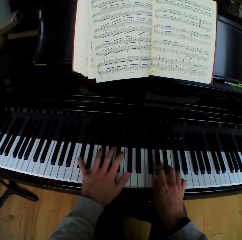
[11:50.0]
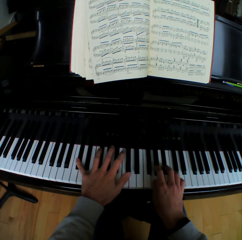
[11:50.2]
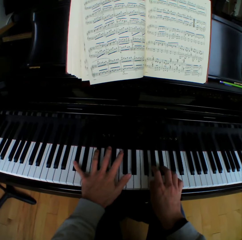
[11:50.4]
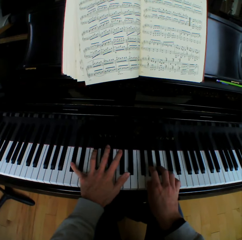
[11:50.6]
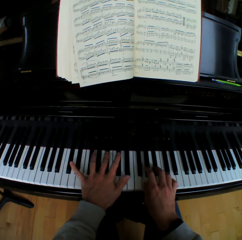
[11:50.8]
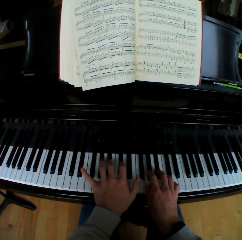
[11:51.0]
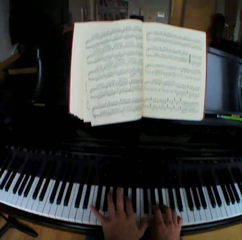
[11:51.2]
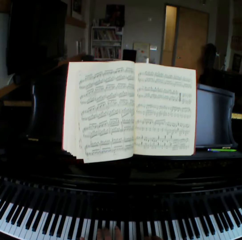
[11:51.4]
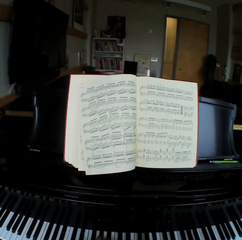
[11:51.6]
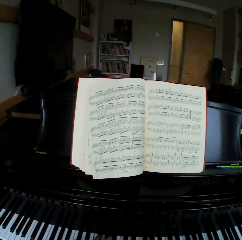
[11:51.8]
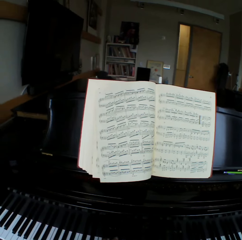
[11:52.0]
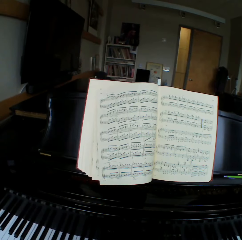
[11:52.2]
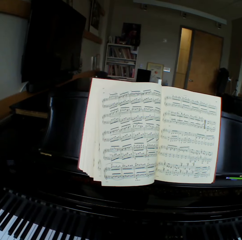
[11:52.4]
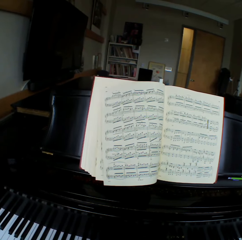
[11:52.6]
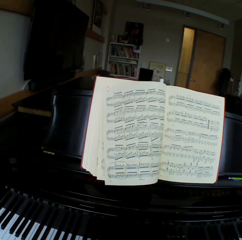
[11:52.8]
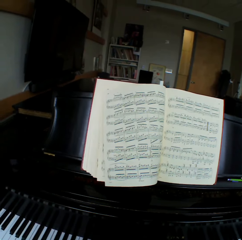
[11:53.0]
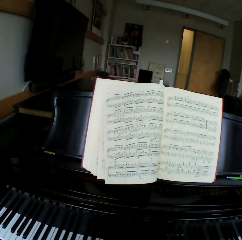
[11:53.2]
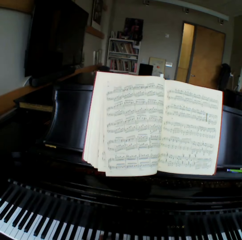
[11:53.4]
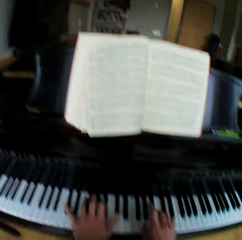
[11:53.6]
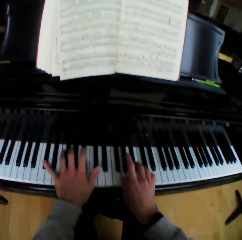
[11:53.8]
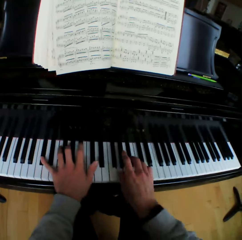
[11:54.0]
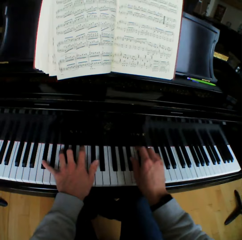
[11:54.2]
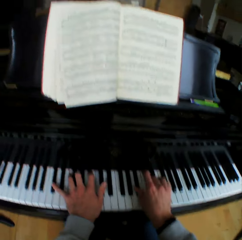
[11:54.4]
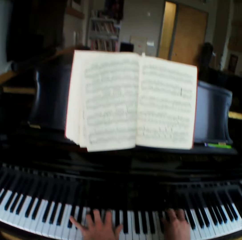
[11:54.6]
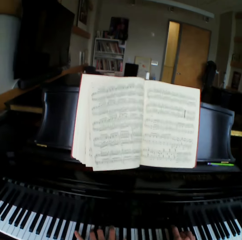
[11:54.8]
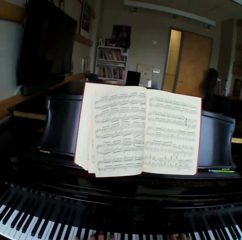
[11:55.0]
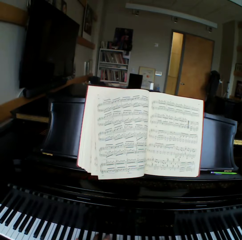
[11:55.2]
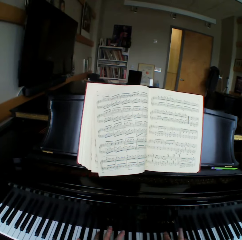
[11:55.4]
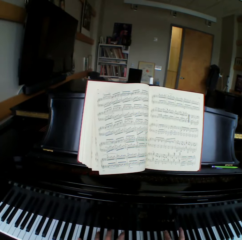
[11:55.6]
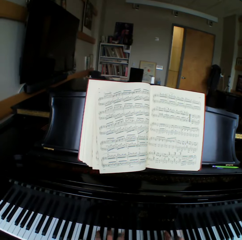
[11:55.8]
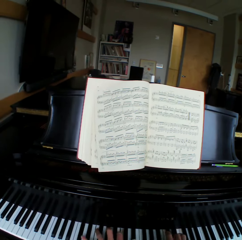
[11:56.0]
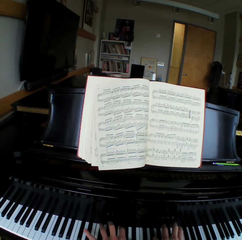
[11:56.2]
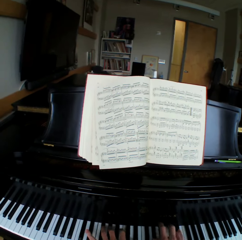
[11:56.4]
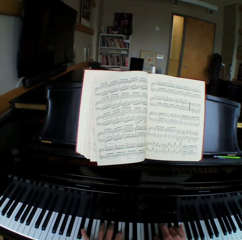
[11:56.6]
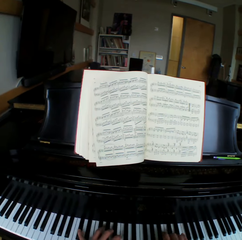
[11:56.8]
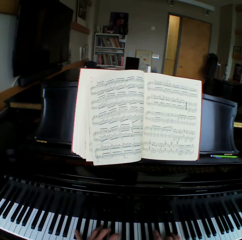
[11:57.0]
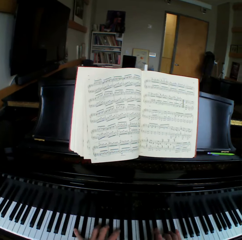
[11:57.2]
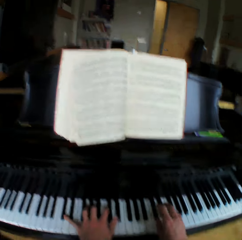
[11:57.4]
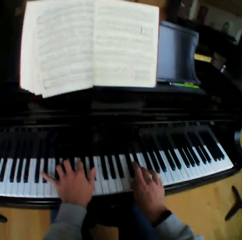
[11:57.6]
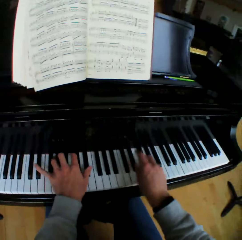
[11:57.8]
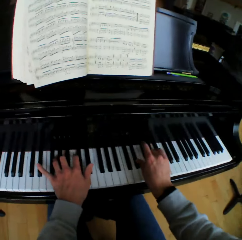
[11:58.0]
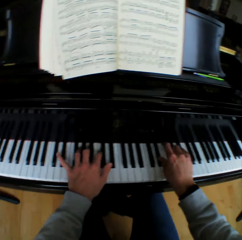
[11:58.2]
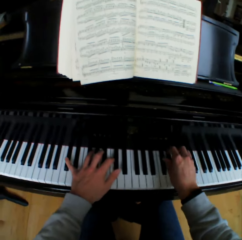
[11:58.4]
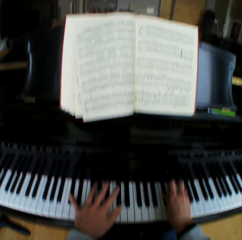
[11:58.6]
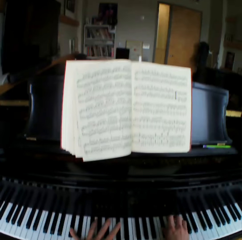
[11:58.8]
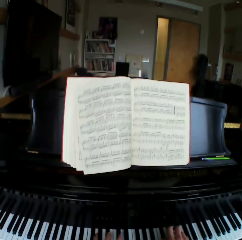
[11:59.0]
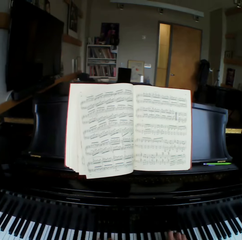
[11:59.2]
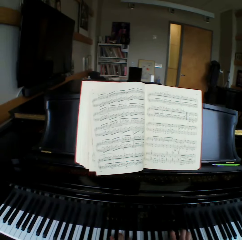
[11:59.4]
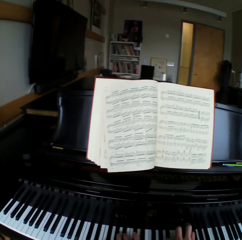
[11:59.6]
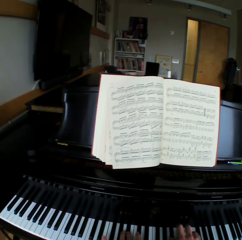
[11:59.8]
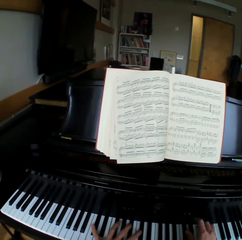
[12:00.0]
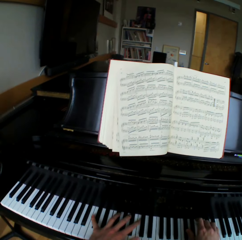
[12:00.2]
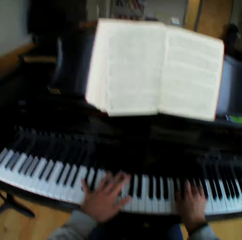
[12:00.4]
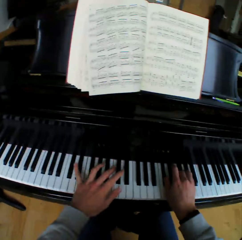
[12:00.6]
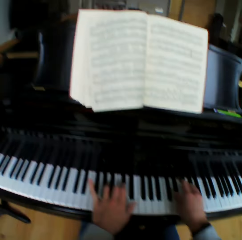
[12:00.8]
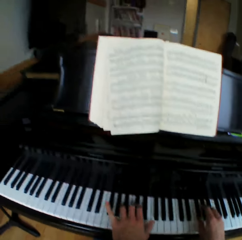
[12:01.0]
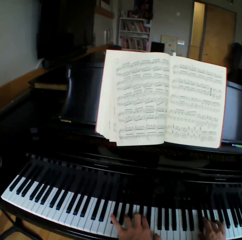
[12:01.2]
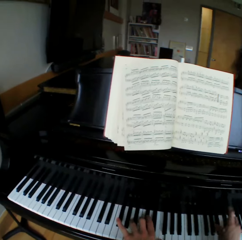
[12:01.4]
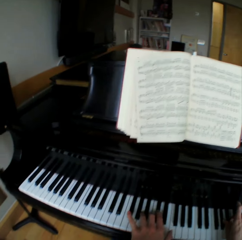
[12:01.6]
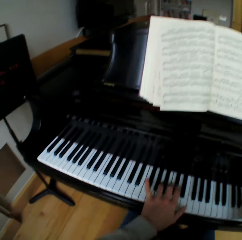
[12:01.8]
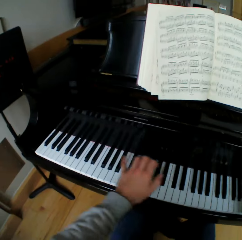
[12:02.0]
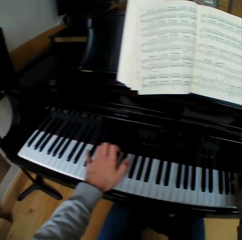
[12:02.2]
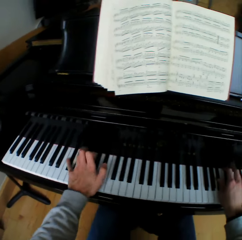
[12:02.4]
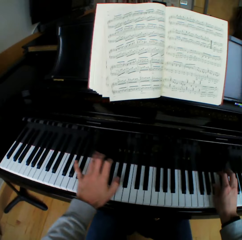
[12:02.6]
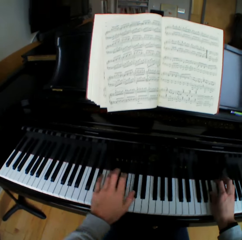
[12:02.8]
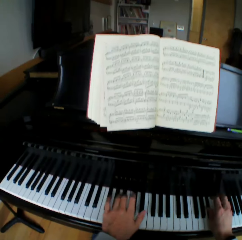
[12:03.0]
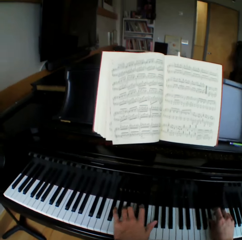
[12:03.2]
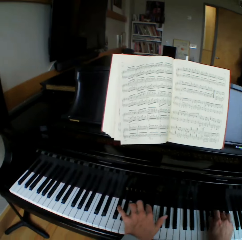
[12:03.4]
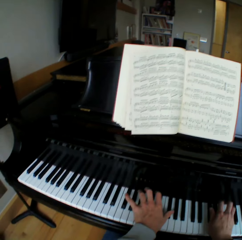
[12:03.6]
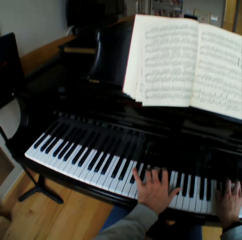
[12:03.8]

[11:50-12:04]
The camera wearer looks at the hymn book. They look at the piano. They look at the hymn book. They look at the piano. They look at the hymn book. They look at the piano.

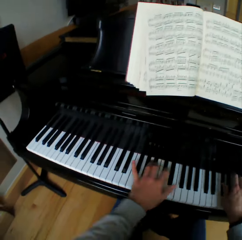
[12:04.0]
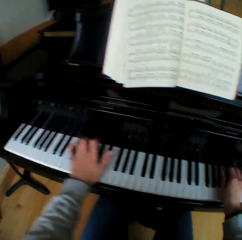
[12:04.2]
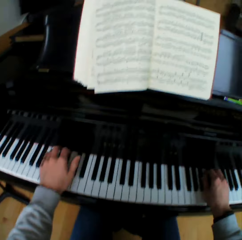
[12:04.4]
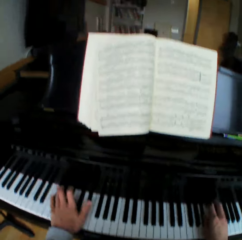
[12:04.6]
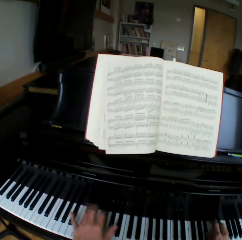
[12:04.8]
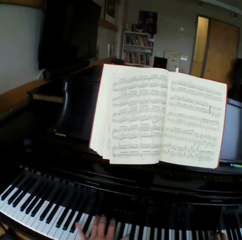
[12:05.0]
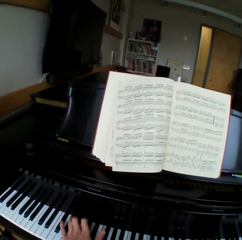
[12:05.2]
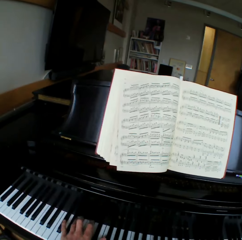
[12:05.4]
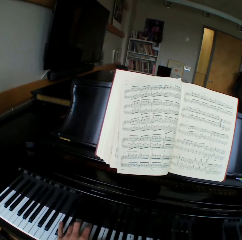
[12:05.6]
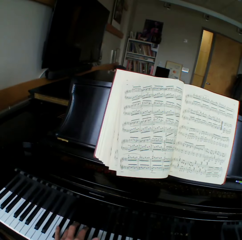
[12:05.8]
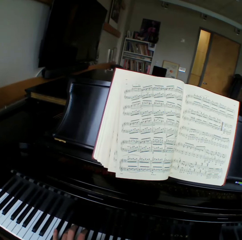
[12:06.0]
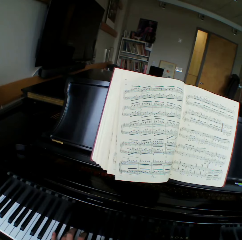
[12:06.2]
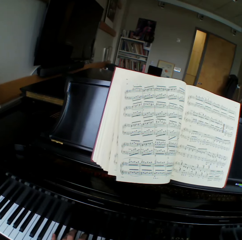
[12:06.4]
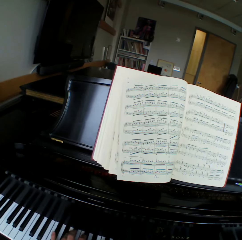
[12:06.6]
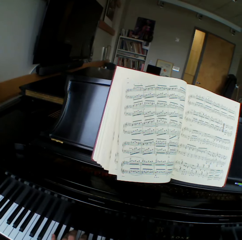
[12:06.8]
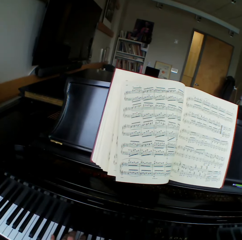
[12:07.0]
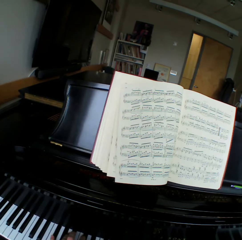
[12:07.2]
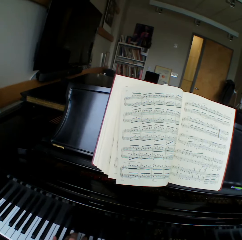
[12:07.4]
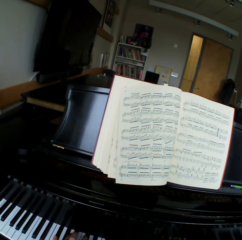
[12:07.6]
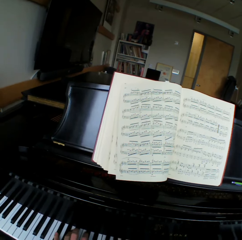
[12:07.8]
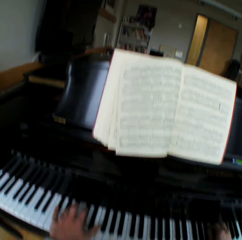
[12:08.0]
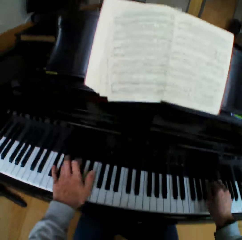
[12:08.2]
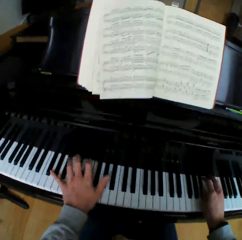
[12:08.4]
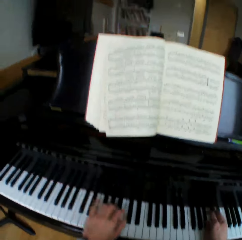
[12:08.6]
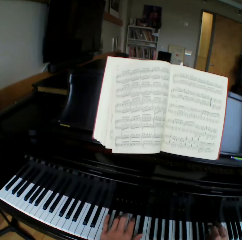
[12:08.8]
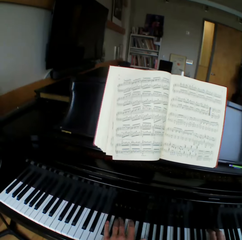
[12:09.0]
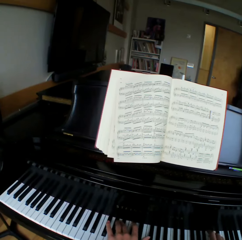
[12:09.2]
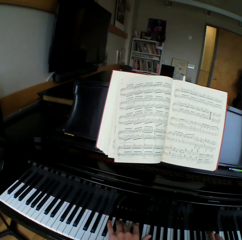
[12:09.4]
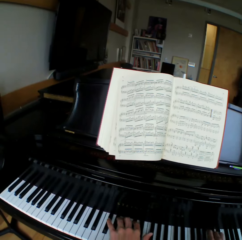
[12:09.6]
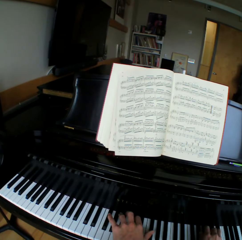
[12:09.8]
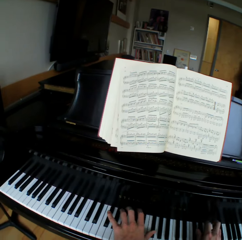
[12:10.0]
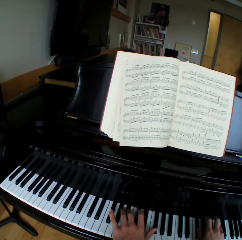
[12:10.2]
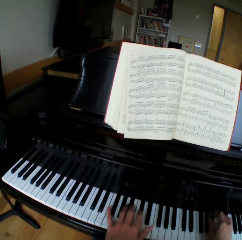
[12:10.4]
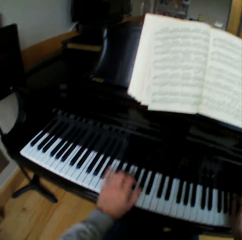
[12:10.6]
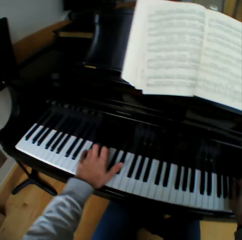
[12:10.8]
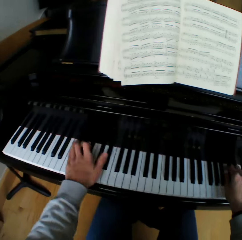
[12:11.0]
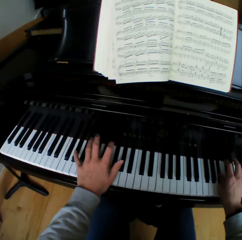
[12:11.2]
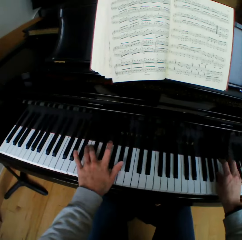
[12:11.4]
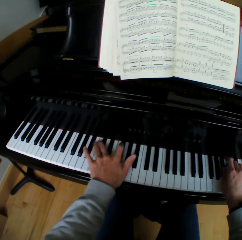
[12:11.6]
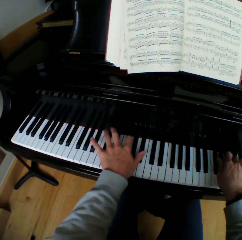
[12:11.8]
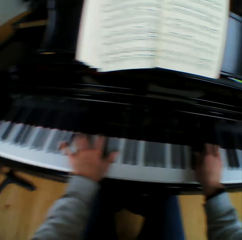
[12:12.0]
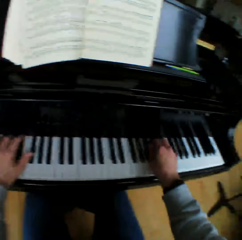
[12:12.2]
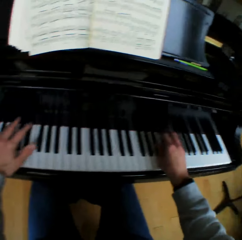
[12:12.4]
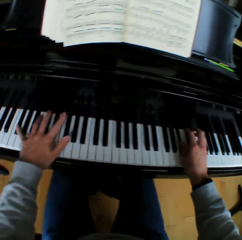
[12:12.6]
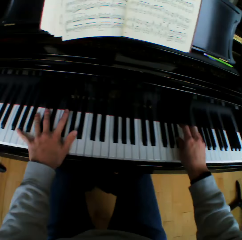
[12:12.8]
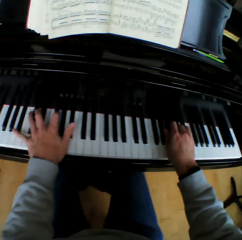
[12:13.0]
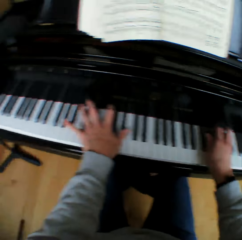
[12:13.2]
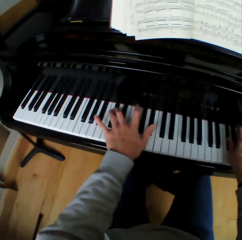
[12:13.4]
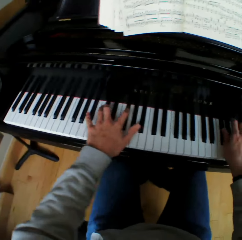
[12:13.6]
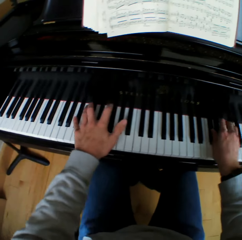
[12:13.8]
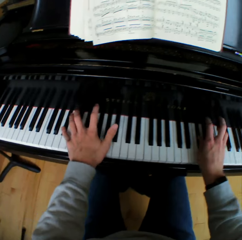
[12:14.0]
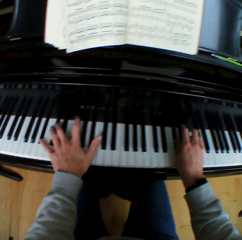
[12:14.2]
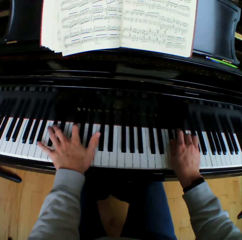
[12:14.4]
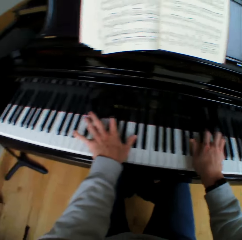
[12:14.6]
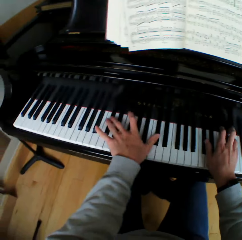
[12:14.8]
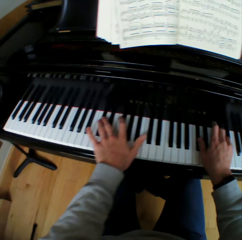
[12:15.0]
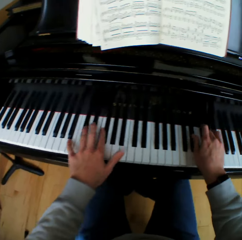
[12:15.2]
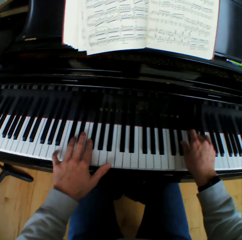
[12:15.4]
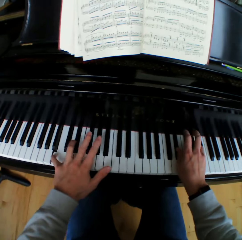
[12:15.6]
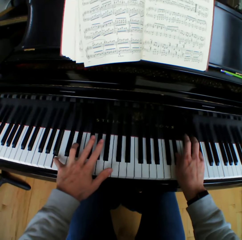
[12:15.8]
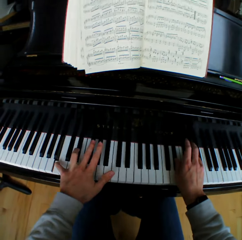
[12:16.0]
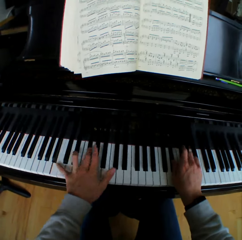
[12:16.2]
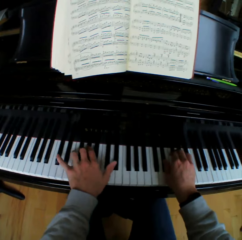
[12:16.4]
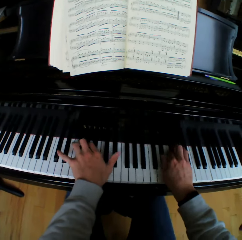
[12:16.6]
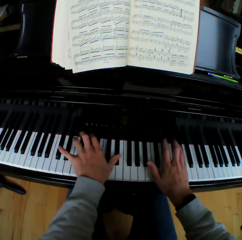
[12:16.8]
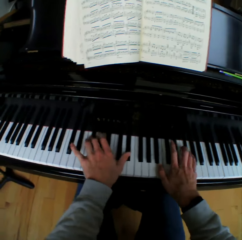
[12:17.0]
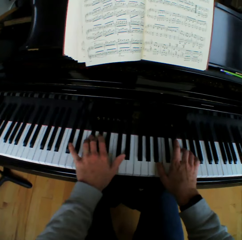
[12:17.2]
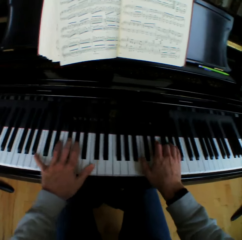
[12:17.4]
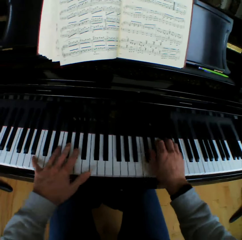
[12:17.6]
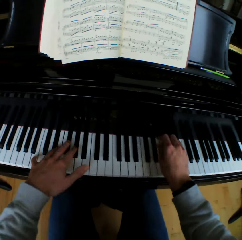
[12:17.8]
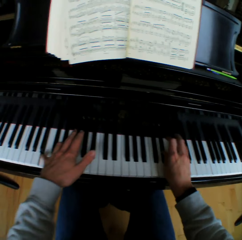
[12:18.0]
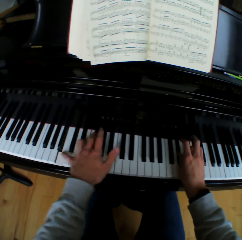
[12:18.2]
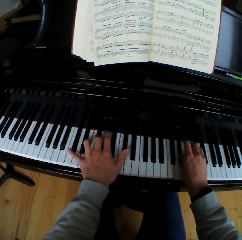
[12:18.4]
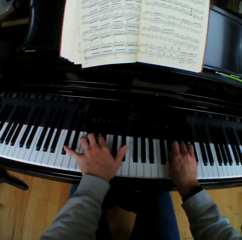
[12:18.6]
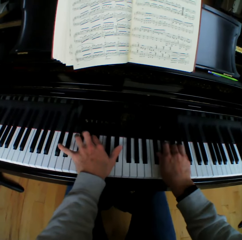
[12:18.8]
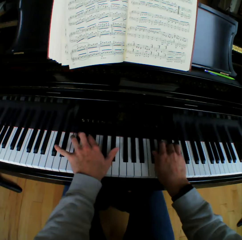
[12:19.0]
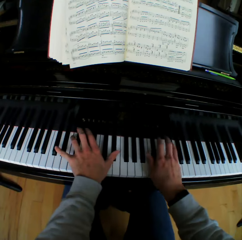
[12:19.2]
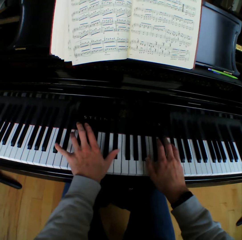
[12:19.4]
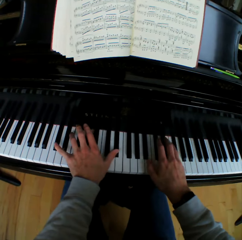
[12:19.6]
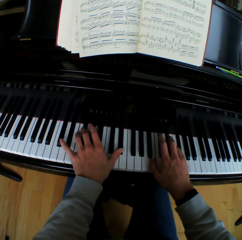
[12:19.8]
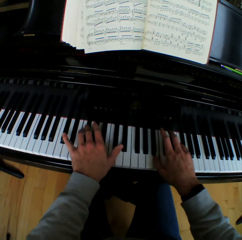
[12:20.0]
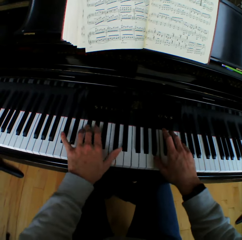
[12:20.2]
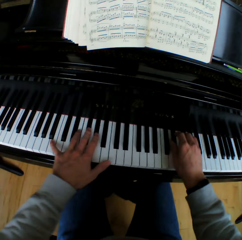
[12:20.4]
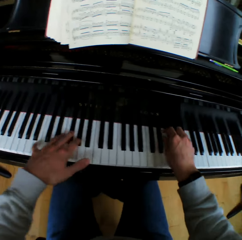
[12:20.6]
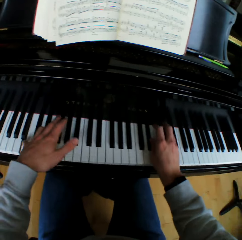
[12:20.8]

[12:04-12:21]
The camera wearer looks at the hymn book. They look at the piano.
